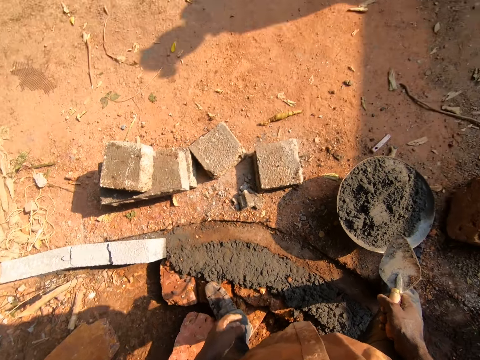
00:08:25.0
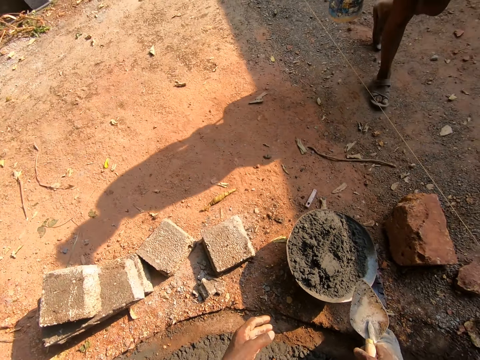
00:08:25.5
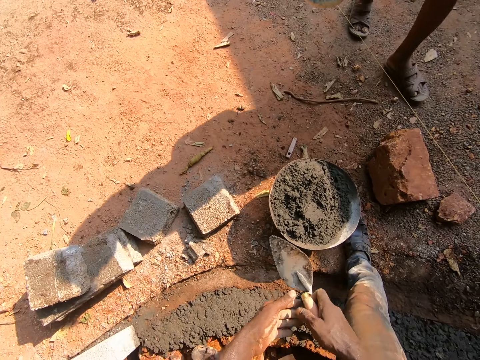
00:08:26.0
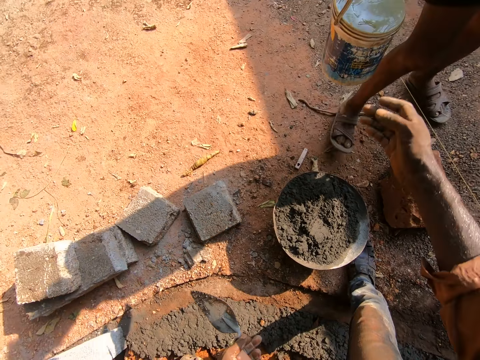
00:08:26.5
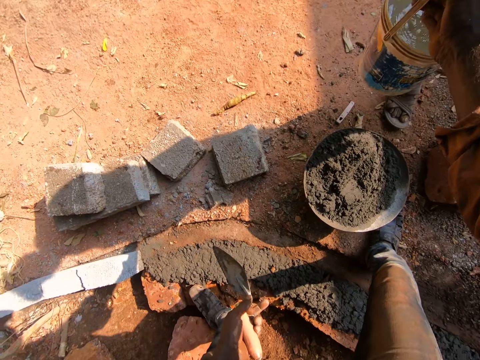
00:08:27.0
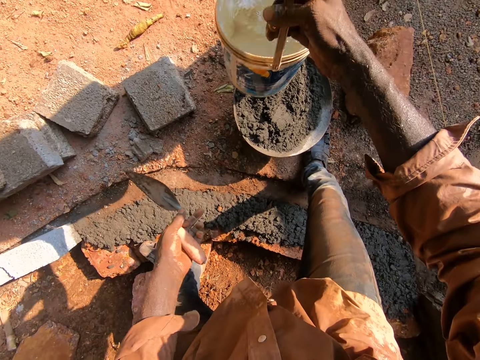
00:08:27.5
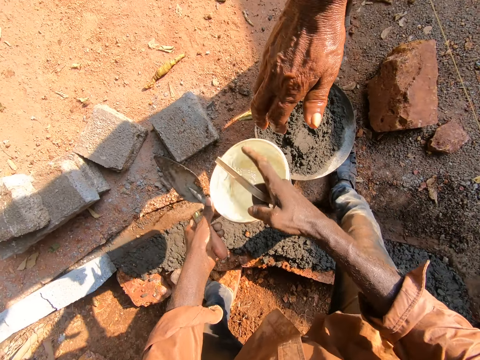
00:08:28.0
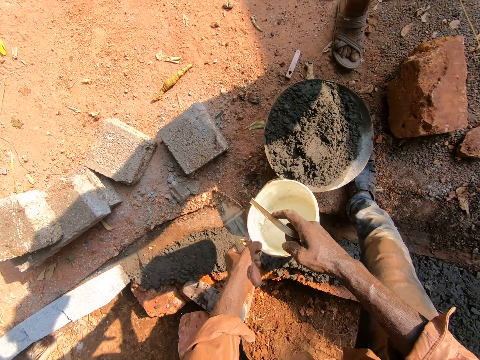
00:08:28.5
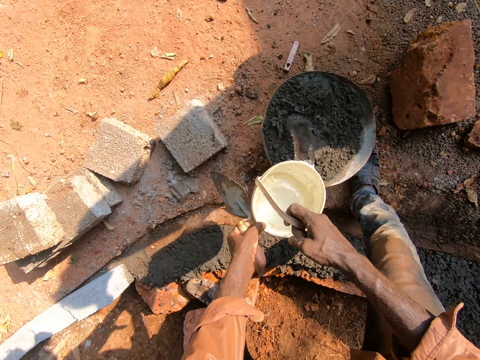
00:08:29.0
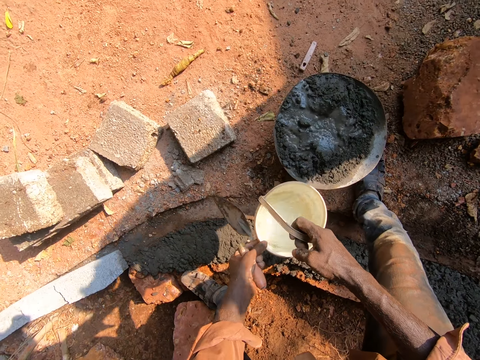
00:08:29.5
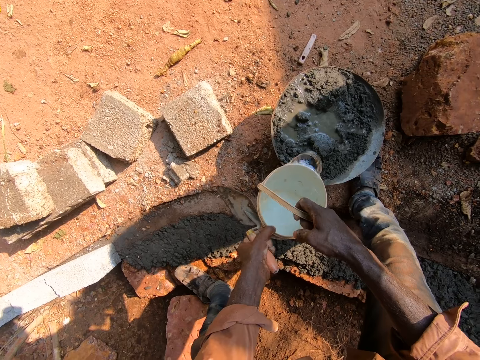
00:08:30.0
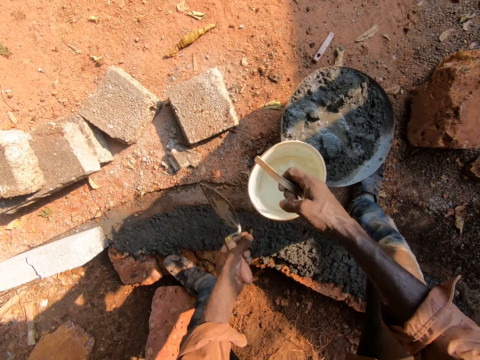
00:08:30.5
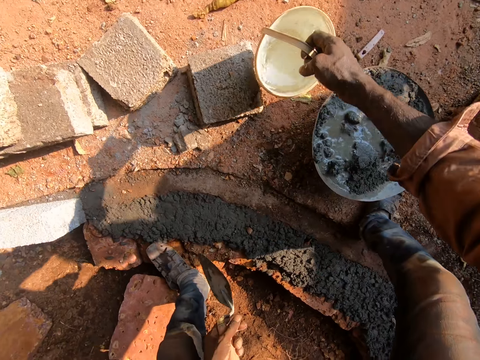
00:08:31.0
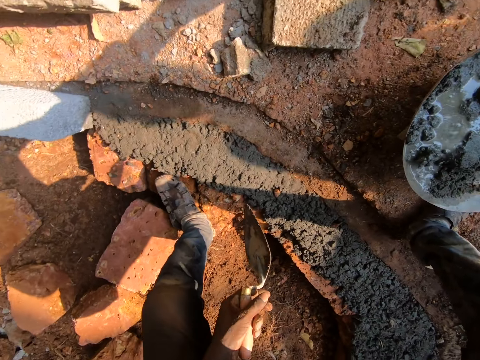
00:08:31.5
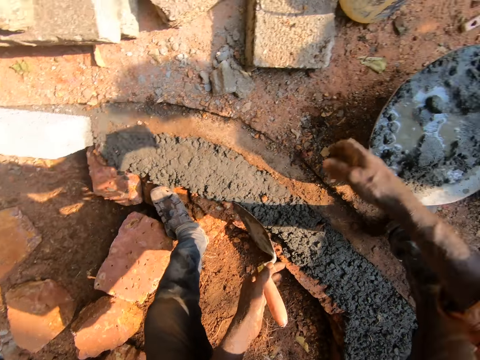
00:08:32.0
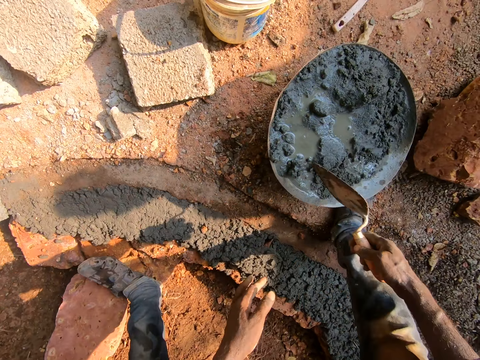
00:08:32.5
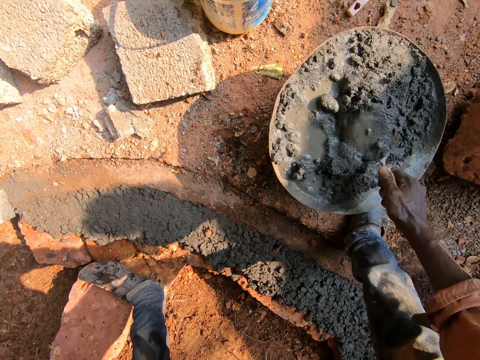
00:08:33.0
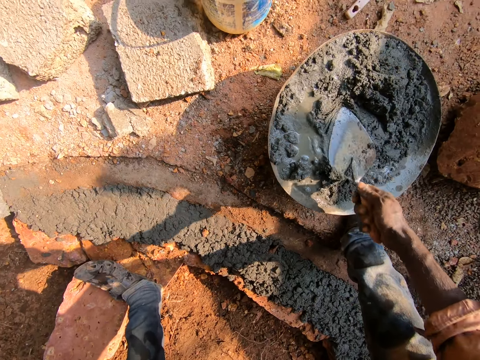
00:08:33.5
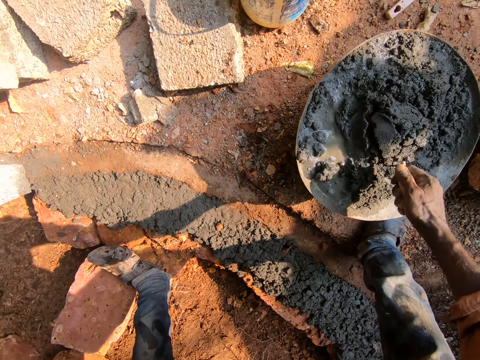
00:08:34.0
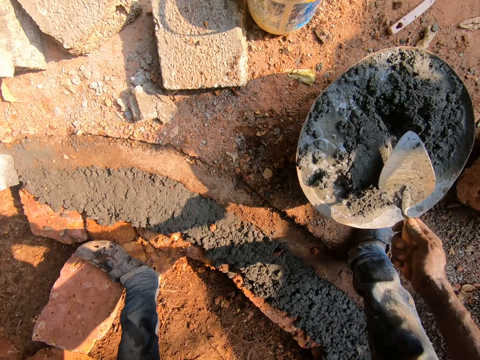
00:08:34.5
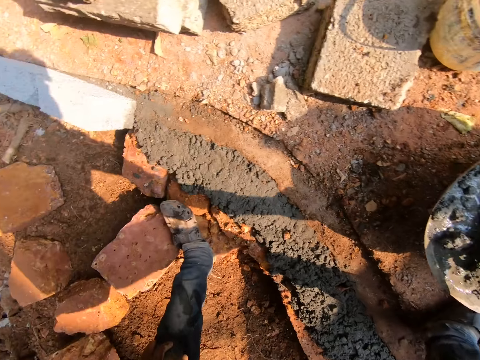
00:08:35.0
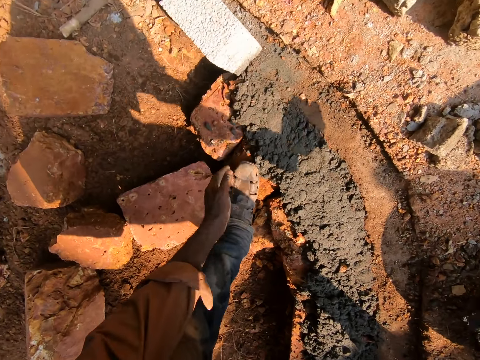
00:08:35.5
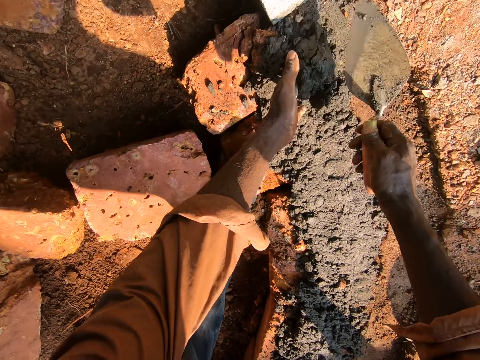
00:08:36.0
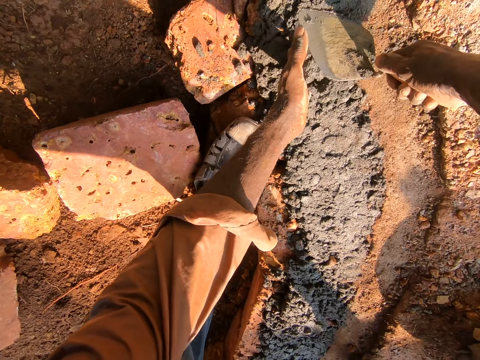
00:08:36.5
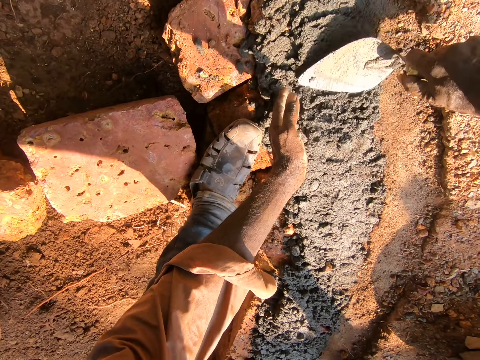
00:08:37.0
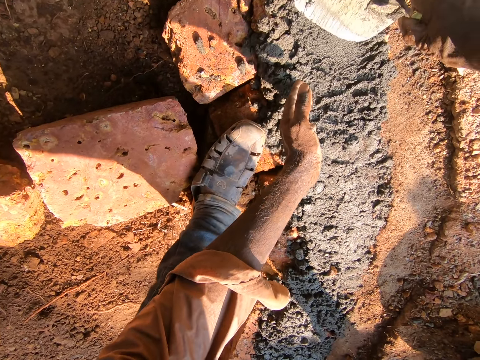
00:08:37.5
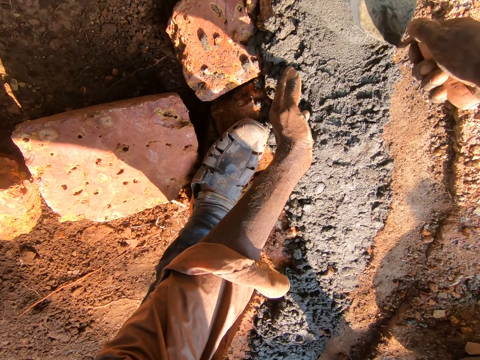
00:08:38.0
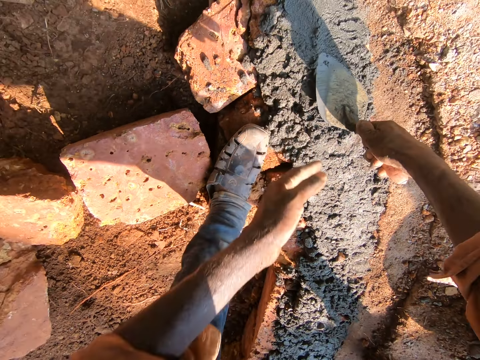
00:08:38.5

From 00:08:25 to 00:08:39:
The camera wearer takes a bucket of water from a man. They hold the bucket of water with both hands. They pour water on the concrete. They put down the bucket of water with the right hand. They pass the trowel to the right hand. They mix the concrete with the trowel with the right hand. They scoop the concrete with the trowel. They drop concrete on the bricks. They use the trowel to level the concrete with the right hand.

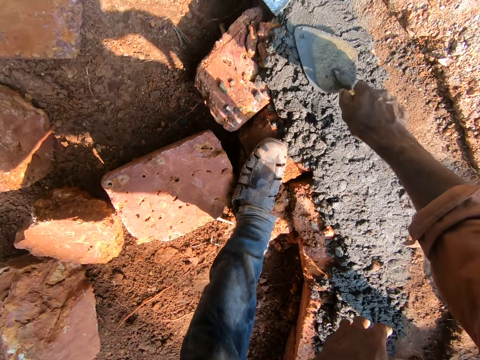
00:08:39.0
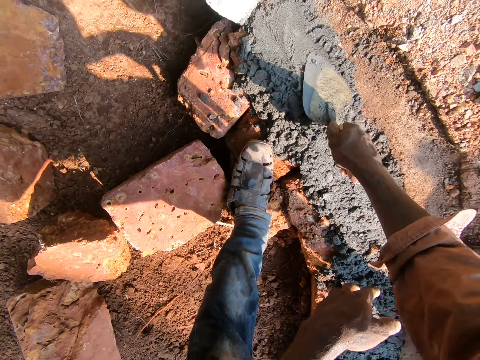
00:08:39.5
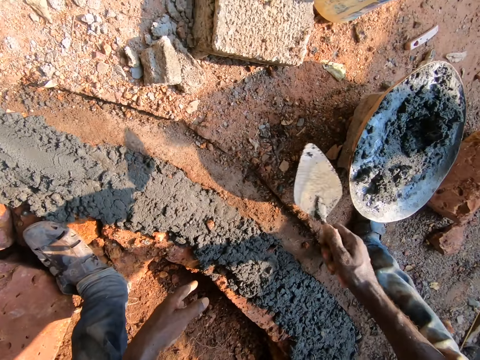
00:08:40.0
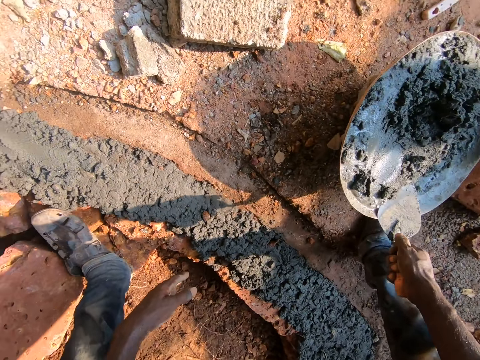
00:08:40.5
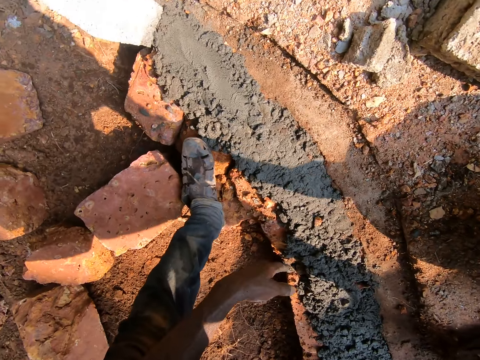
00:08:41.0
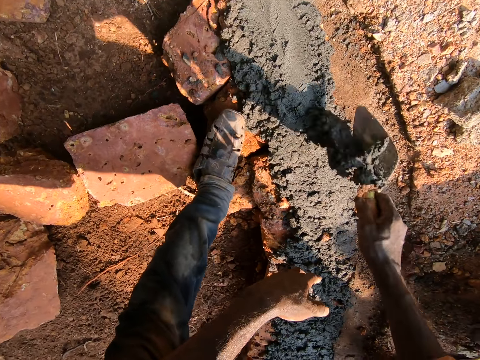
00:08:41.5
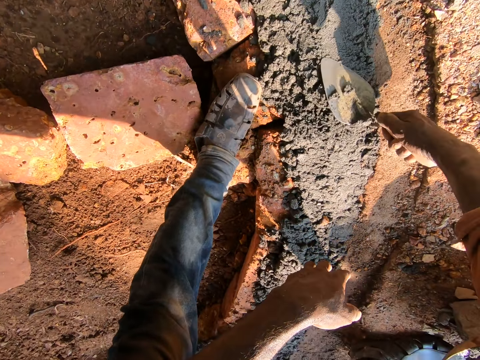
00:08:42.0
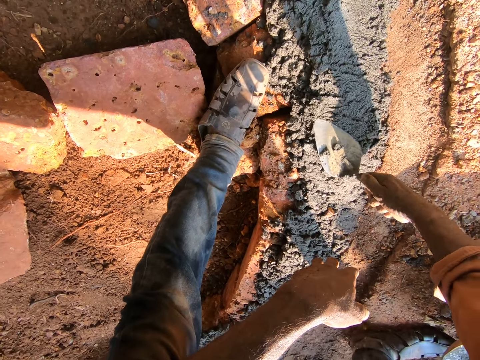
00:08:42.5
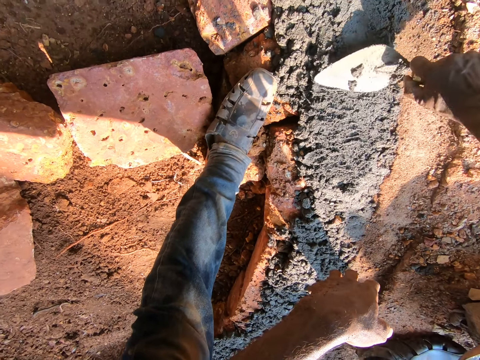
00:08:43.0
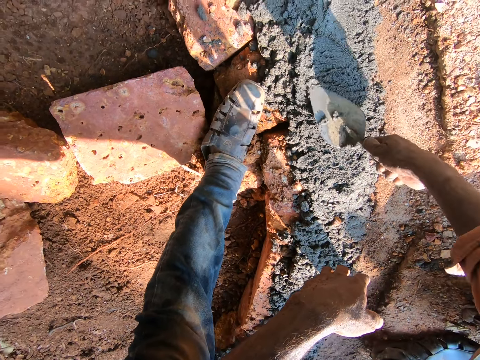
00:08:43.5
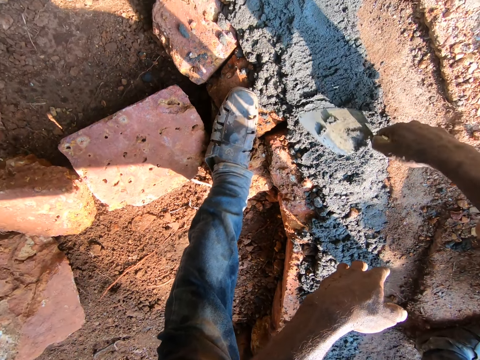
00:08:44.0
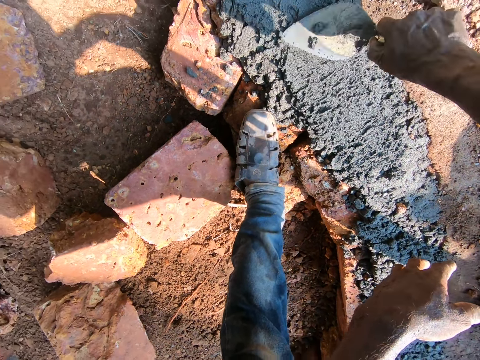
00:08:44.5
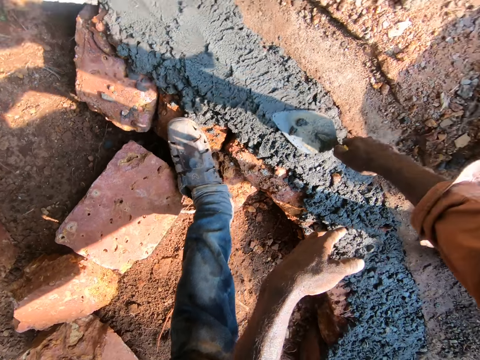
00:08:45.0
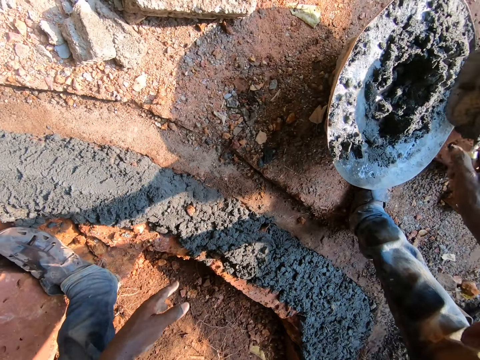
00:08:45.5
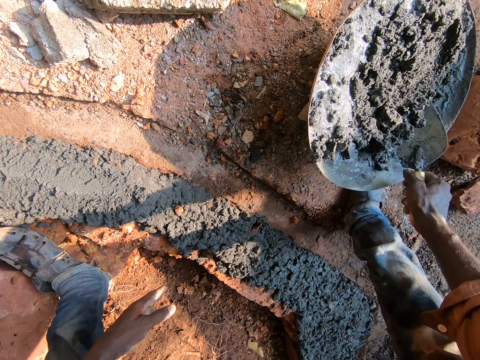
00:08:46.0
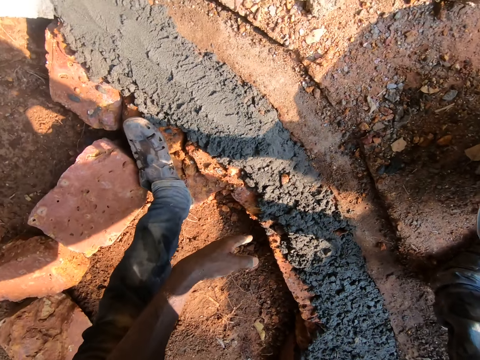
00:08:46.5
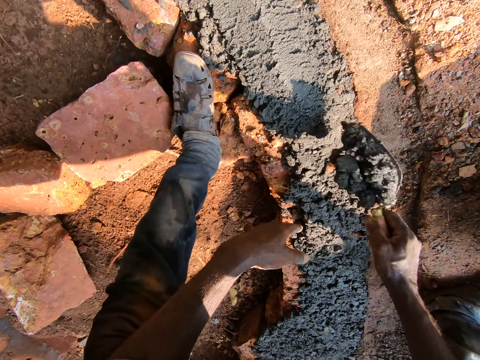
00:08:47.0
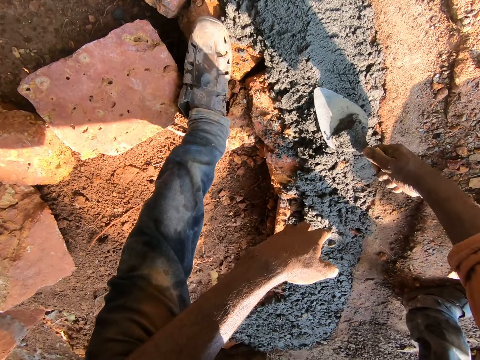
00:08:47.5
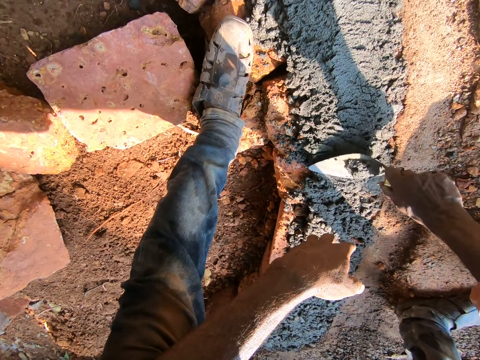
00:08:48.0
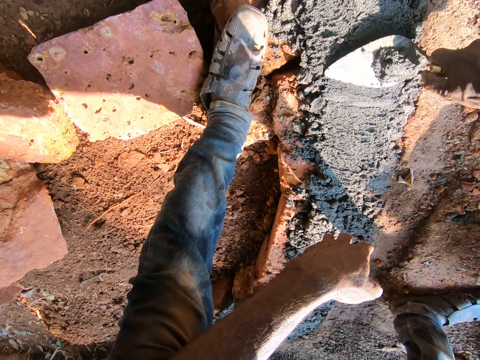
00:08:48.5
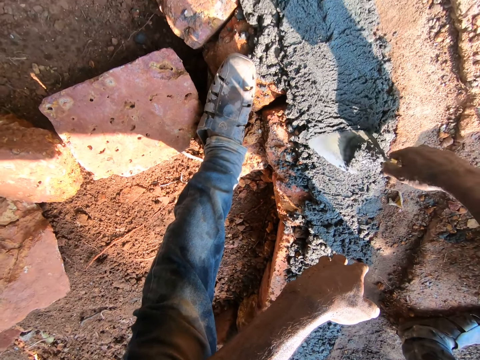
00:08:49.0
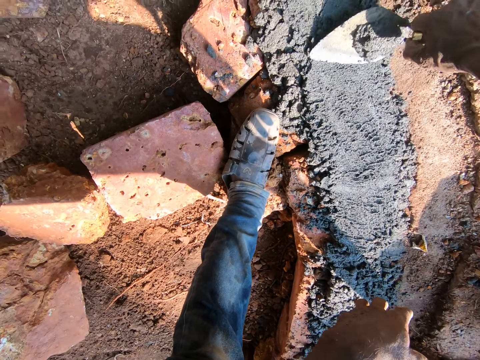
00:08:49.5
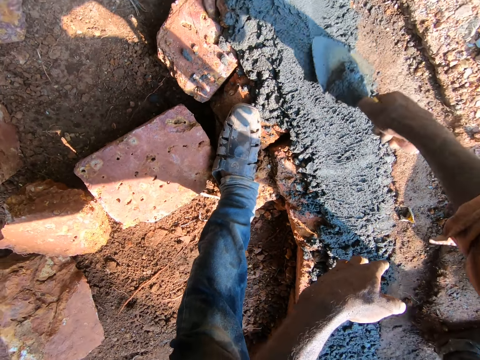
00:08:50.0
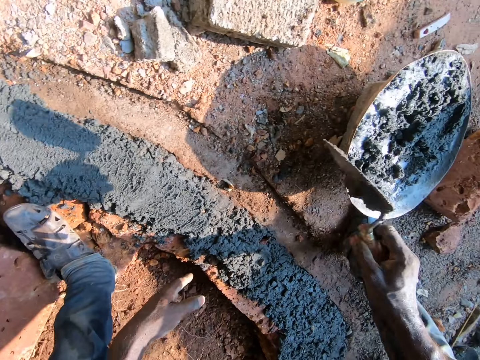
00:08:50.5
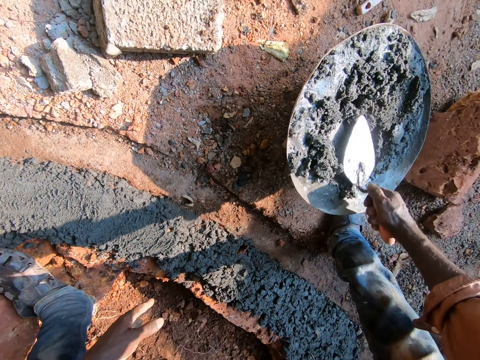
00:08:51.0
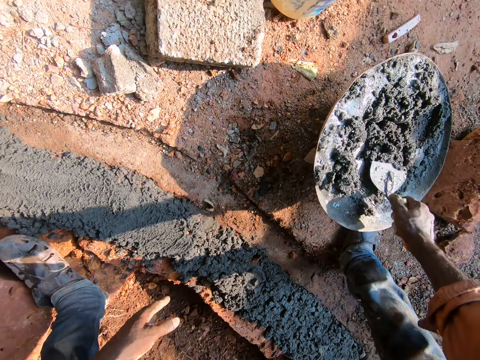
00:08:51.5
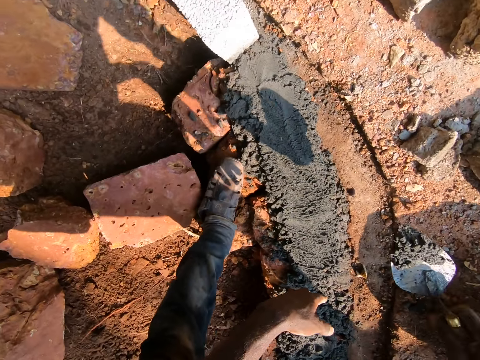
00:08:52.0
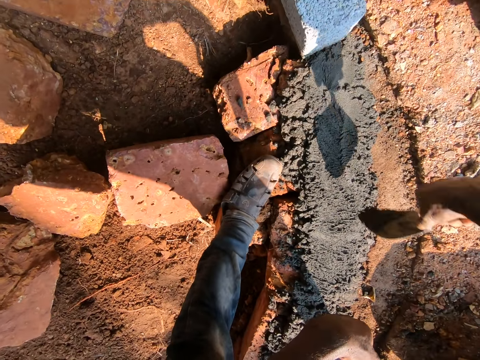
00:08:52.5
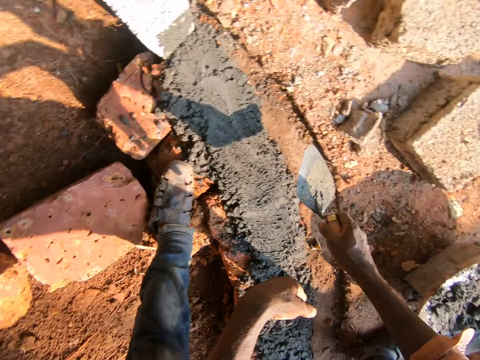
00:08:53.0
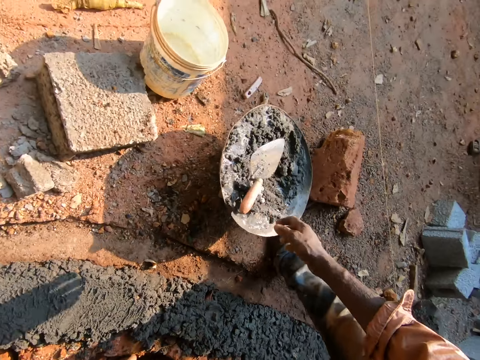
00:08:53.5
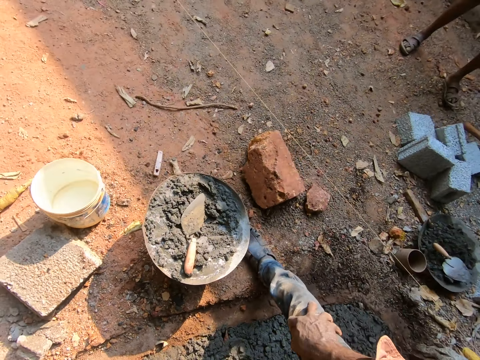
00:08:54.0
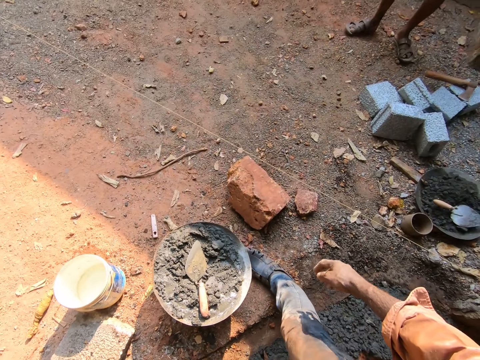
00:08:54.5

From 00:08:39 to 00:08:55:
The camera wearer scoops the concrete with the trowel. They drop concrete on the ground. They use the trowel to level the concrete with the right hand. They scoop the concrete with the trowel. They drop concrete on the ground. They use the trowel to level the concrete with the right hand. They scoop the concrete with the trowel. They drop concrete on the ground. They drop the trowel in the iron tasla.
